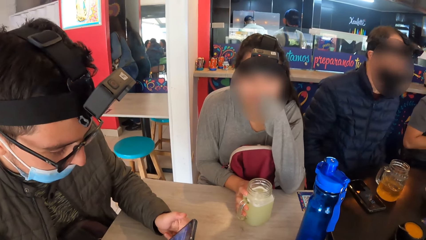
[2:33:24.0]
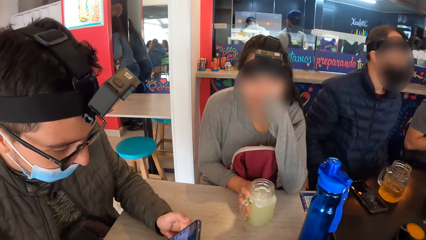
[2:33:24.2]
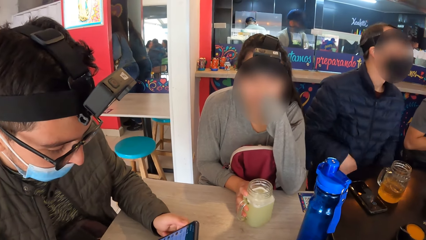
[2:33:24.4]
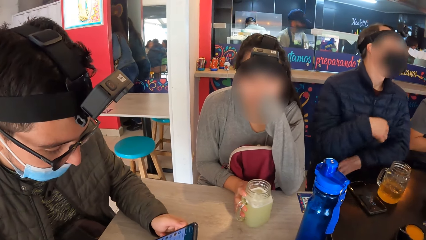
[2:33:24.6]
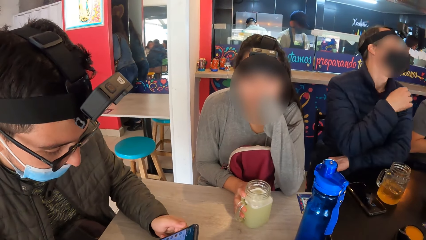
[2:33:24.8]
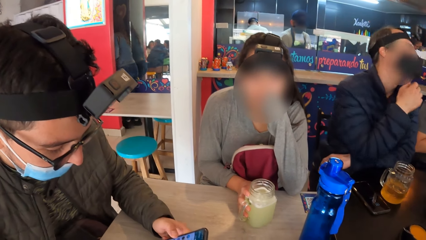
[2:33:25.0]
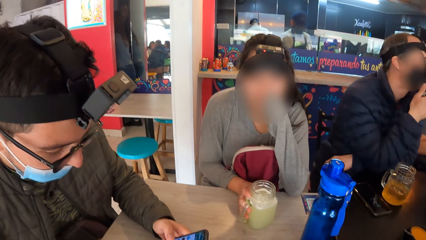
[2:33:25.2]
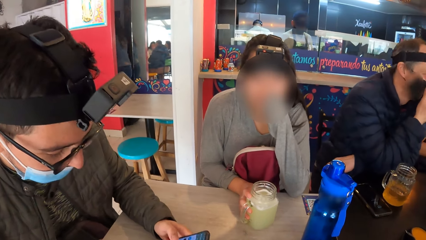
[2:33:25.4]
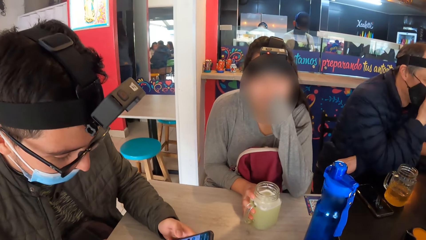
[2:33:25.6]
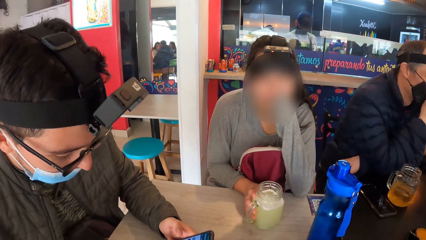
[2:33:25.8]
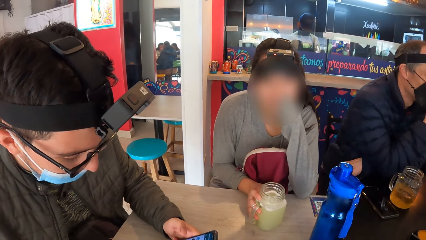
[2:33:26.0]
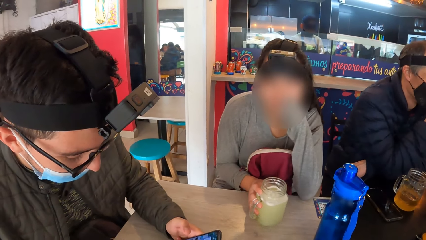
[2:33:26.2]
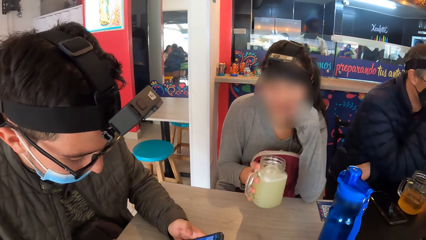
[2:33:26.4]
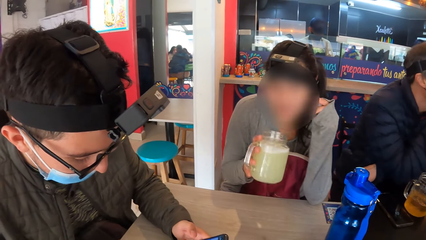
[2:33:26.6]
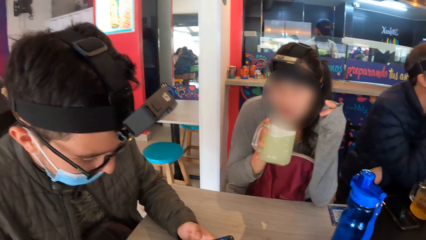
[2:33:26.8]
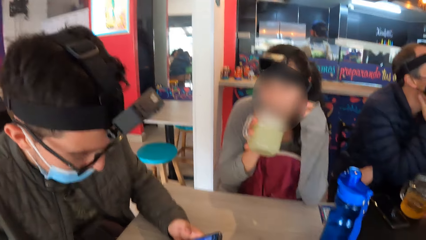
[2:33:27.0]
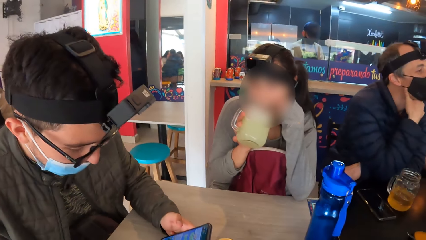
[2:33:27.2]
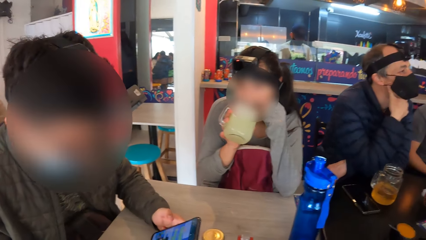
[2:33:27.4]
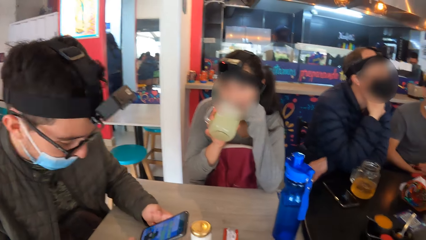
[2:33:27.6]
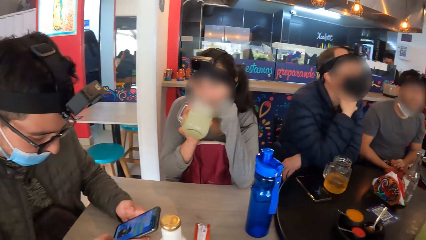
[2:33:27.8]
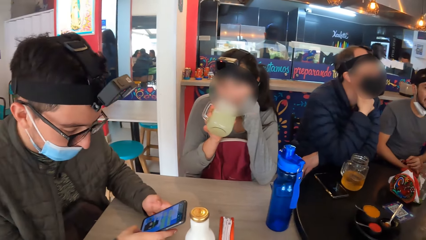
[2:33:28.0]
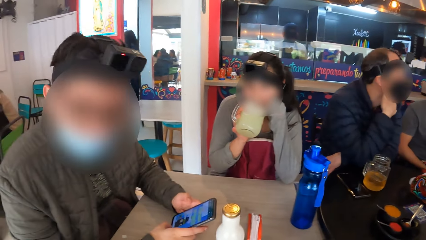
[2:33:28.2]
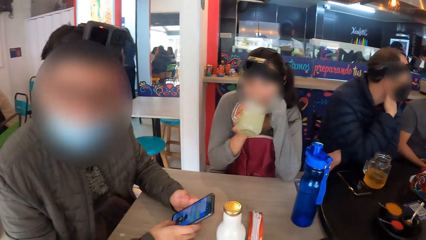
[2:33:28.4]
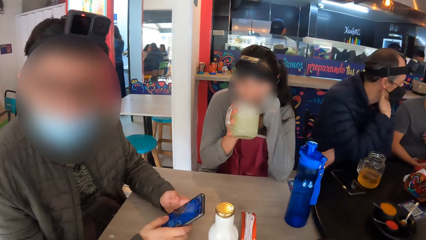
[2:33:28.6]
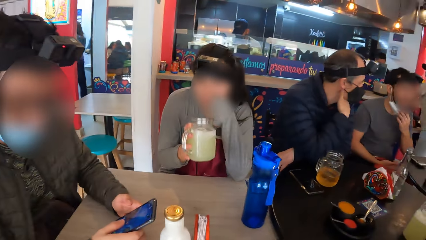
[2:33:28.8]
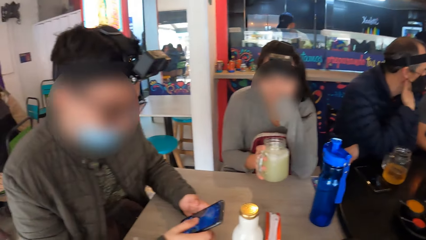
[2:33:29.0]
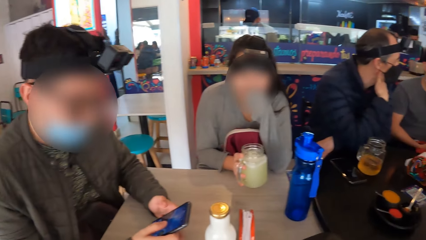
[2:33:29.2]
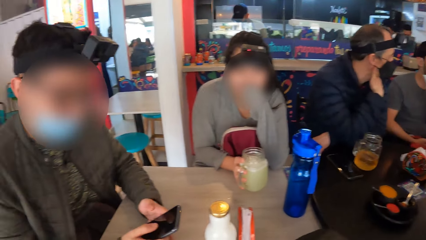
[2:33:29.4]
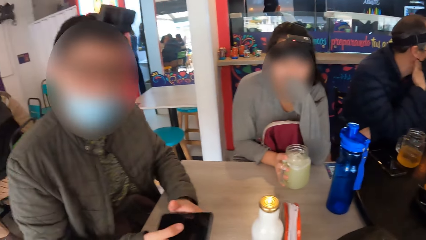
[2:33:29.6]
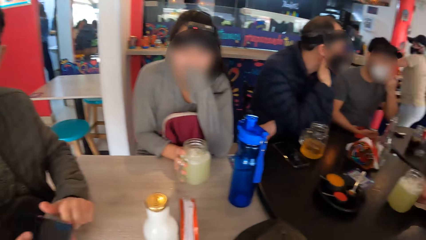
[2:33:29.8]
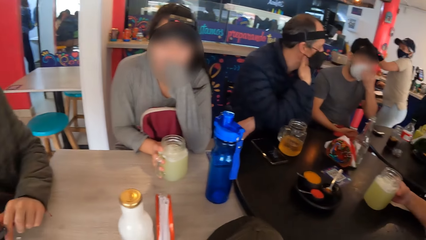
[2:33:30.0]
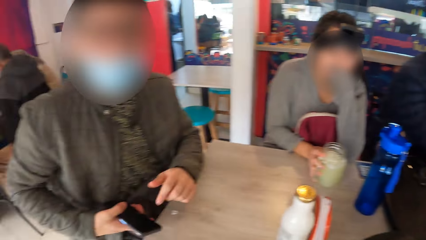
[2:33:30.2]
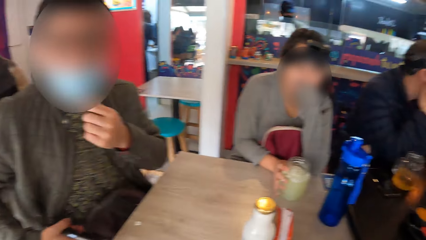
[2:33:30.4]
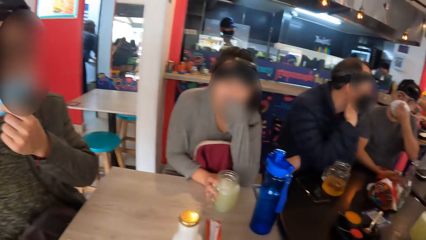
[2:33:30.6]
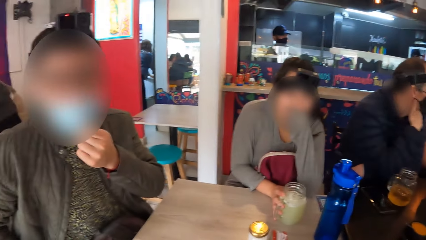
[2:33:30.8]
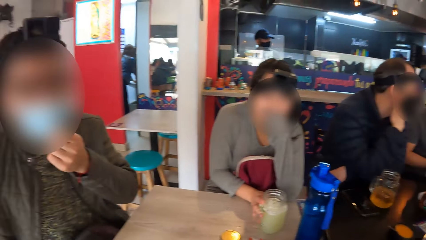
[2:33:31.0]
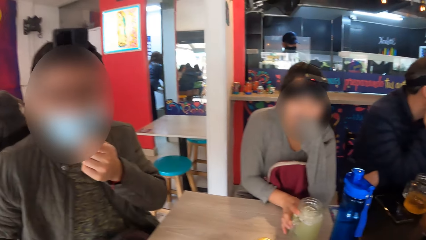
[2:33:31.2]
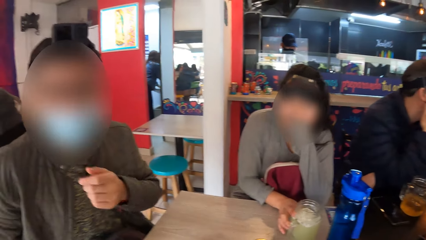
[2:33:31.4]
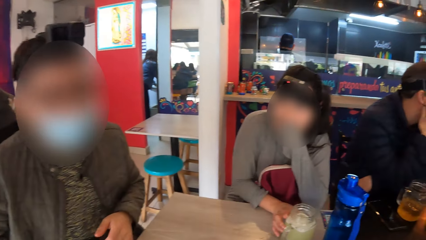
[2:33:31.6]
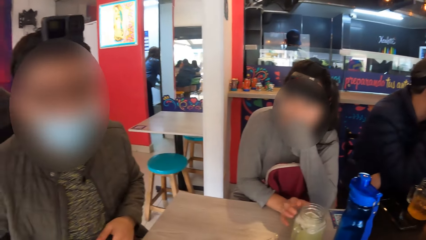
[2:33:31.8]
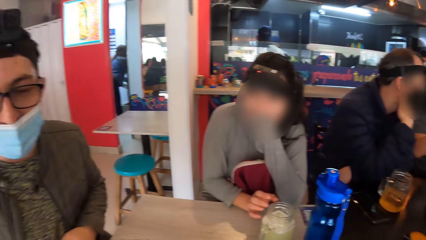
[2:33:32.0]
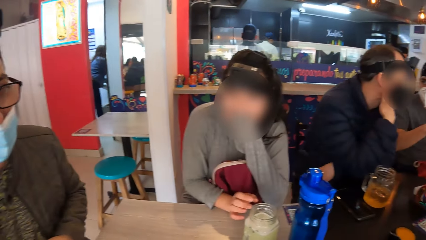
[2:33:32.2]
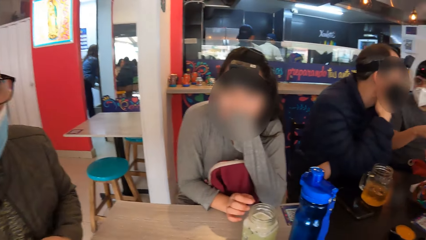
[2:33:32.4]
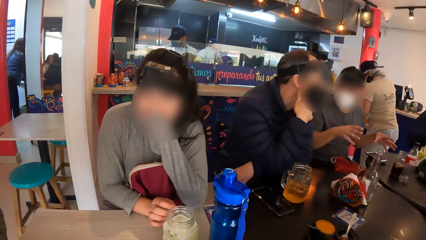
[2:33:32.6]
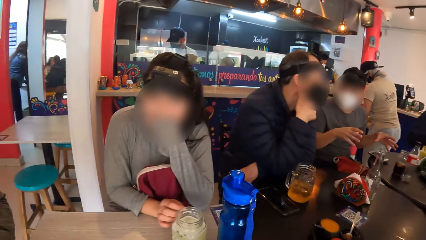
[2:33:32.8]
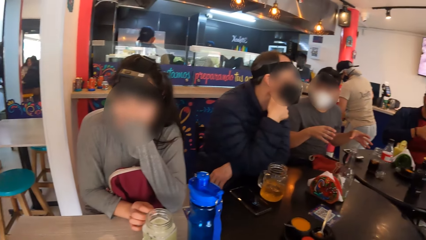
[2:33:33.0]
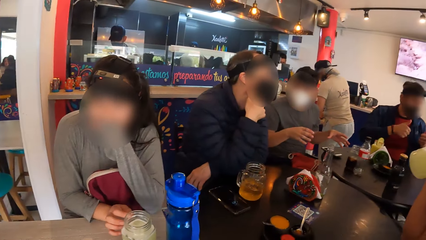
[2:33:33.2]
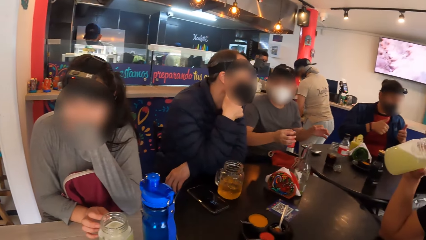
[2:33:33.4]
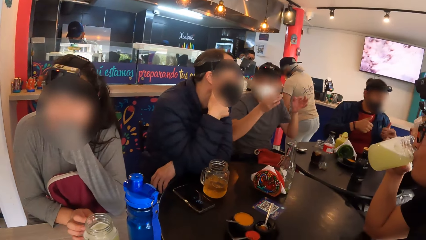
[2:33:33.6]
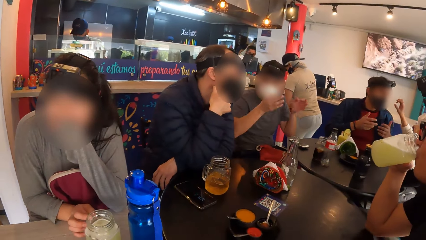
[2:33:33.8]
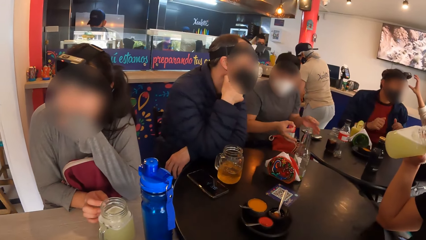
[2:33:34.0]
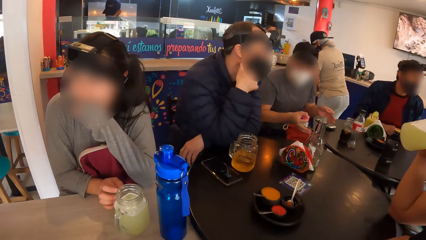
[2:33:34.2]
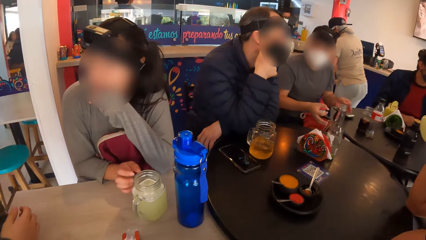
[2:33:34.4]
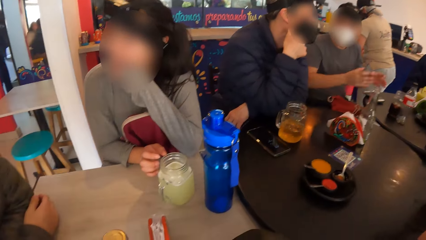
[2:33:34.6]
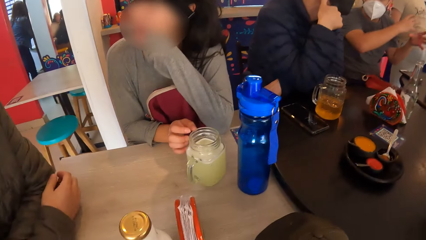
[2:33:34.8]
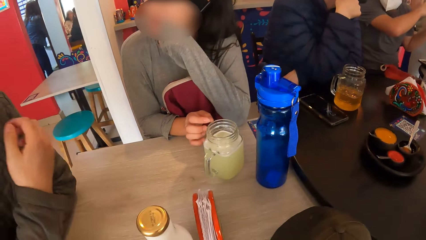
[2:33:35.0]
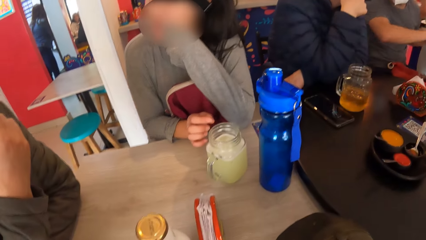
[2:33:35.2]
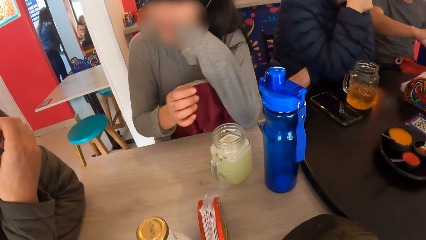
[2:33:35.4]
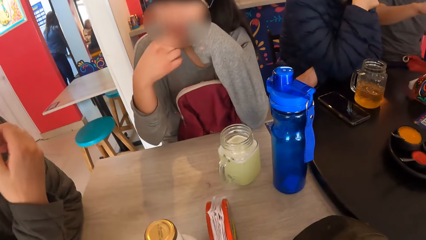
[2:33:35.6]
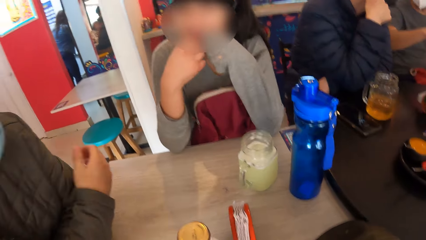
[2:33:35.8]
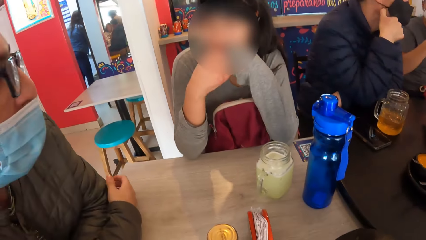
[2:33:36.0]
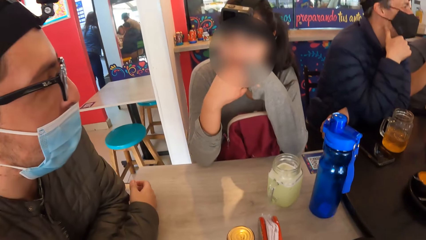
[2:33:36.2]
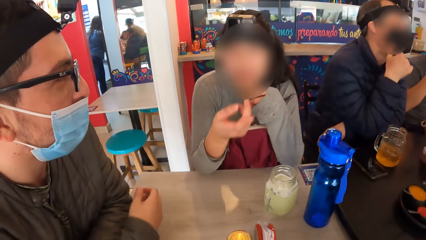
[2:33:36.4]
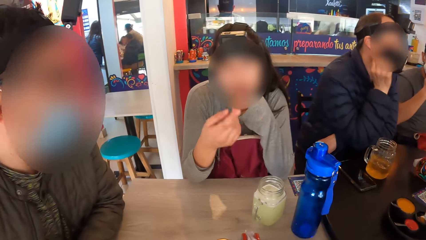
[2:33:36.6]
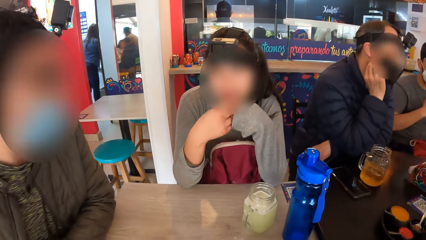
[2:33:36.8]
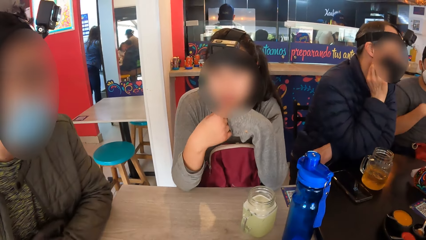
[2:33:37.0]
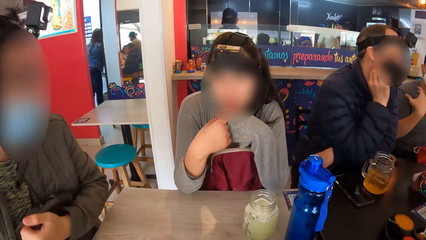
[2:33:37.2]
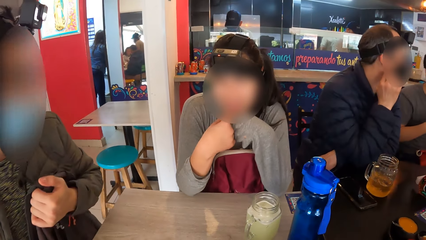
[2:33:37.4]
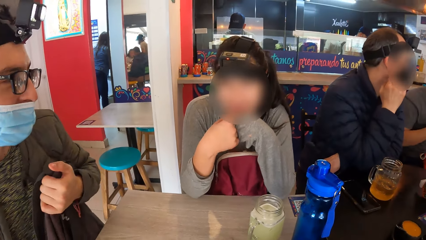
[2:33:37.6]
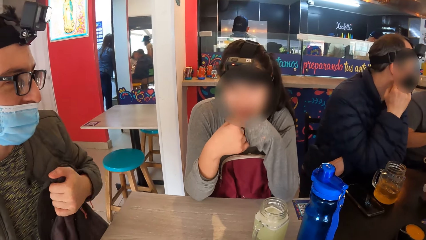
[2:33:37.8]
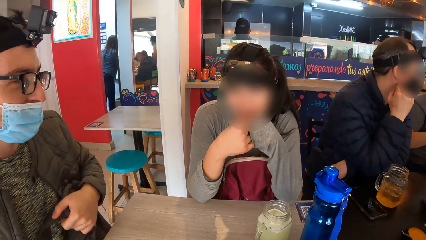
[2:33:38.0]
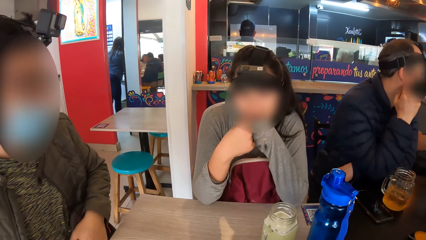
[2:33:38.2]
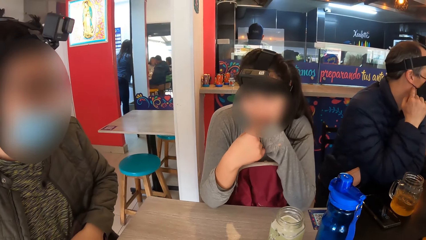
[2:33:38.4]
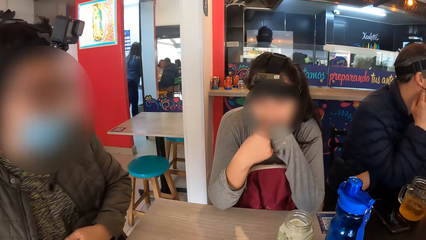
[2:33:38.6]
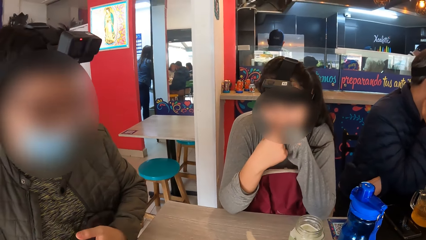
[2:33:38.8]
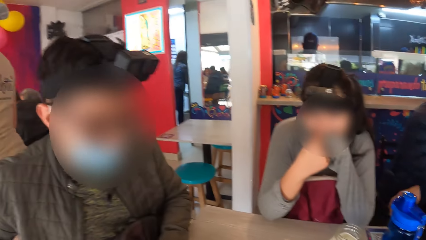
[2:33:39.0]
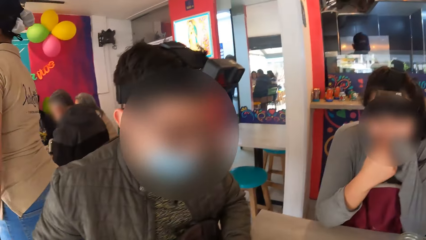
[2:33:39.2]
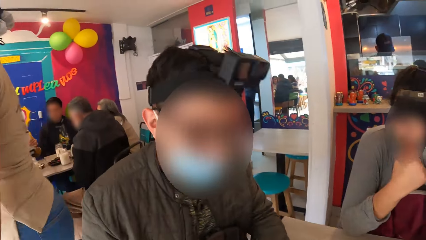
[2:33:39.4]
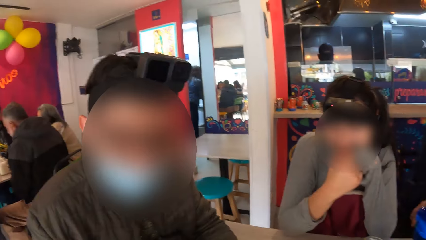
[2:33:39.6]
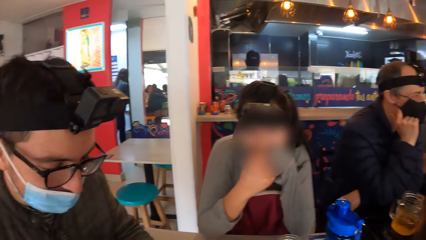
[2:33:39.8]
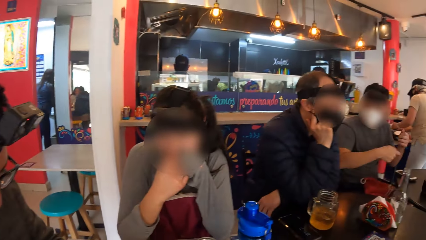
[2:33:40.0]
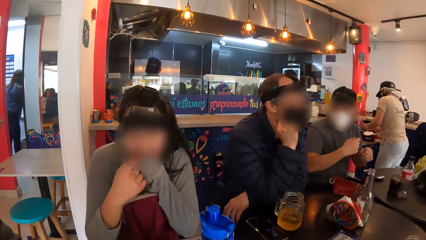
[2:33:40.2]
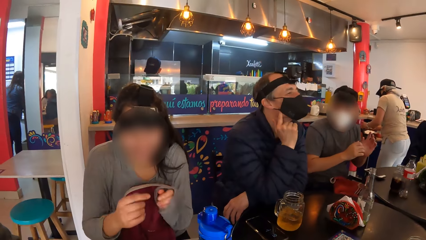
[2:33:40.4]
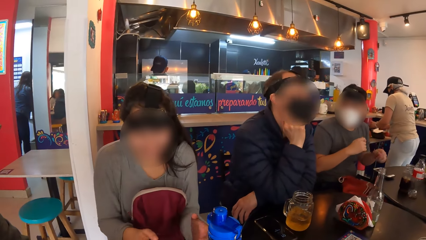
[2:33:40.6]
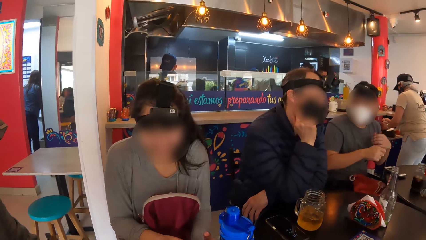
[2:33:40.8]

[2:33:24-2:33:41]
The woman picks up the glass of juice from the table with her right hand. She drinks juice from the glass in her right hand and drops the glass of juice on the table with her right hand. The camera wearer talks to a person. A man drinks juice from the glass in his right hand. A waiter picks up a pan from a shelf with his left hand. Another person talks to a different person. Another man adjusts the bag on his lap with both hands. The woman talks to the first person.
